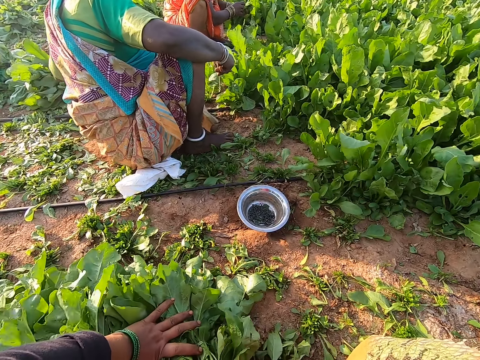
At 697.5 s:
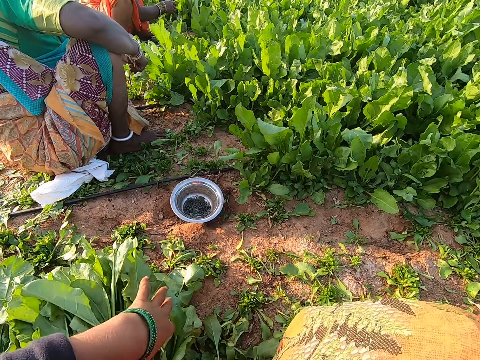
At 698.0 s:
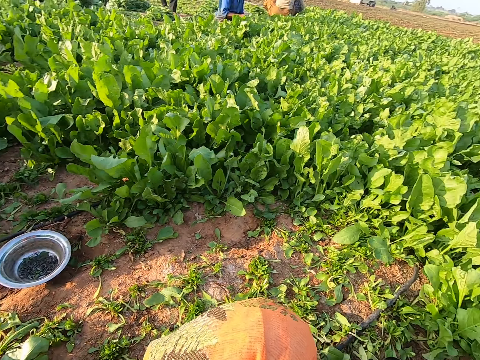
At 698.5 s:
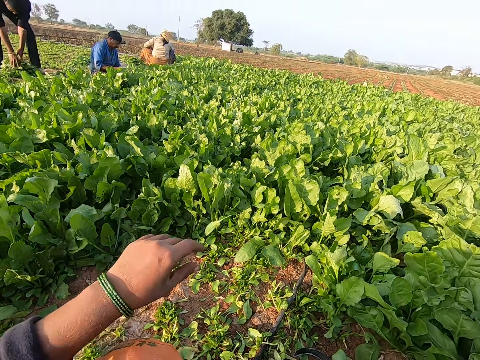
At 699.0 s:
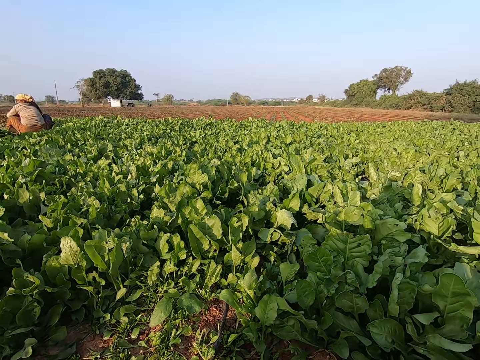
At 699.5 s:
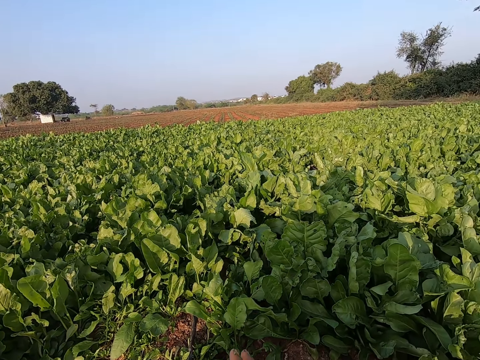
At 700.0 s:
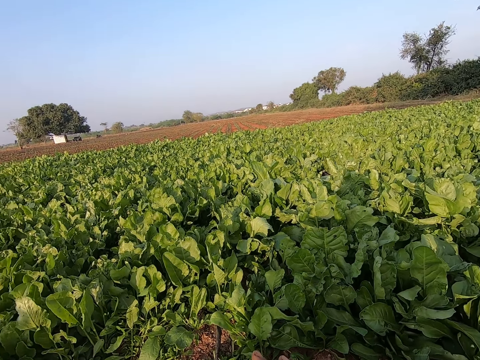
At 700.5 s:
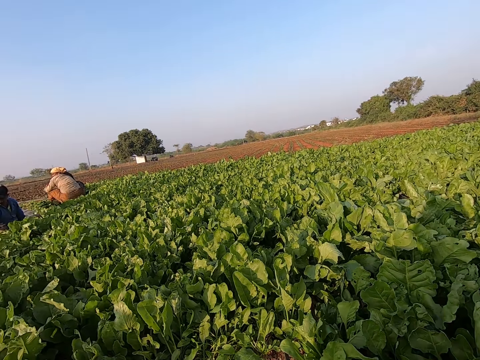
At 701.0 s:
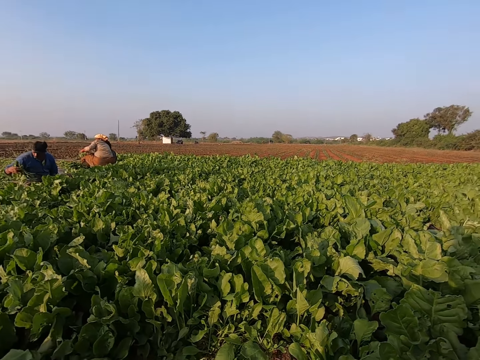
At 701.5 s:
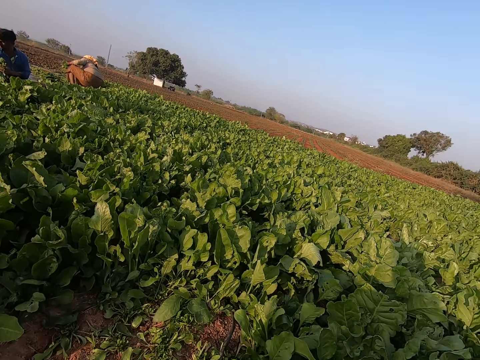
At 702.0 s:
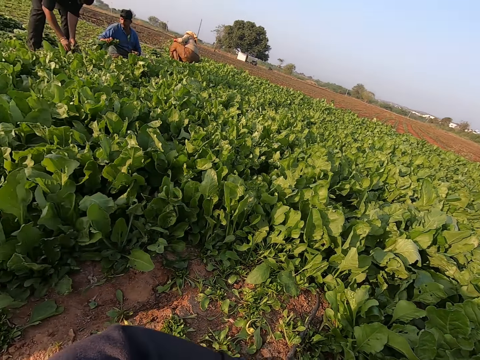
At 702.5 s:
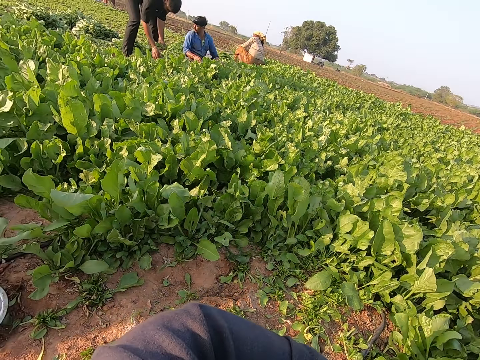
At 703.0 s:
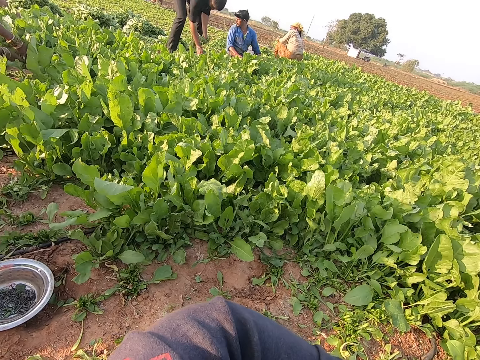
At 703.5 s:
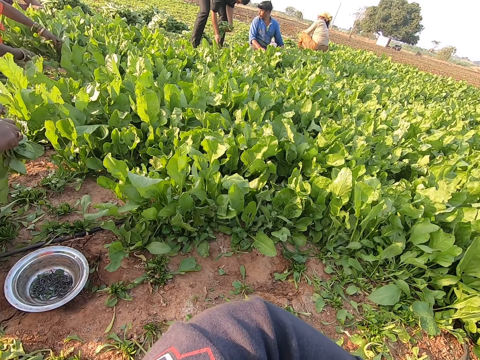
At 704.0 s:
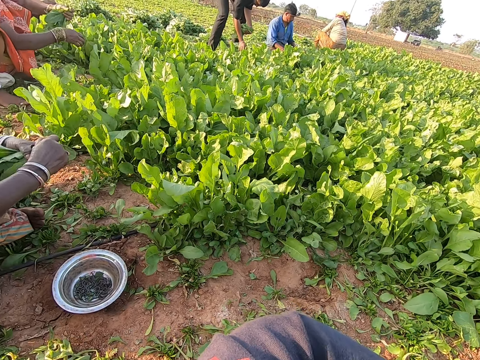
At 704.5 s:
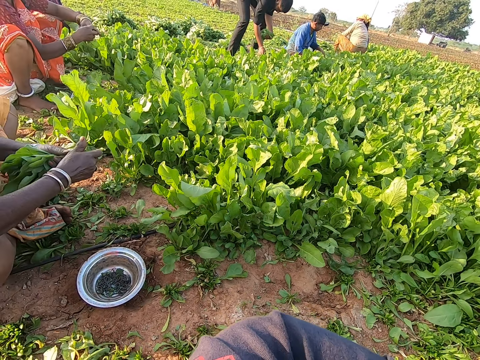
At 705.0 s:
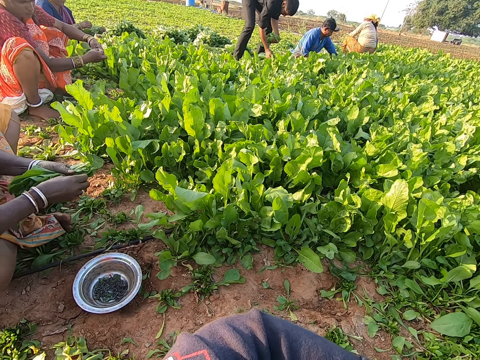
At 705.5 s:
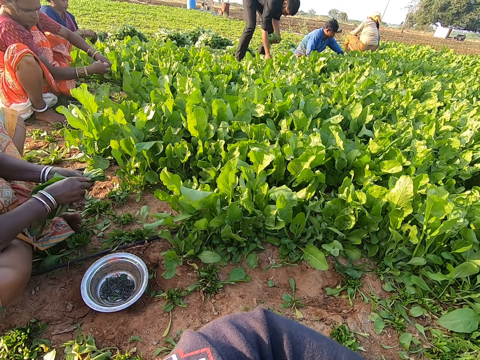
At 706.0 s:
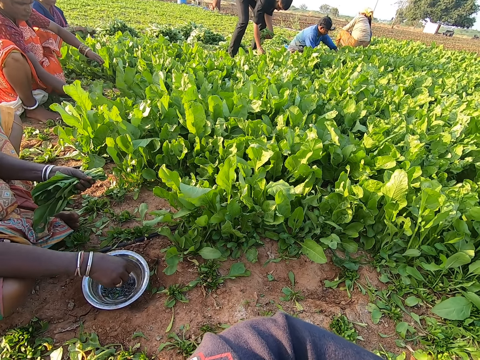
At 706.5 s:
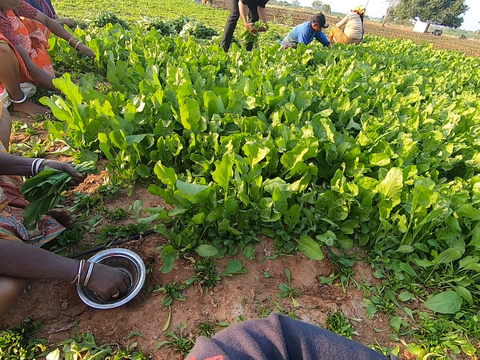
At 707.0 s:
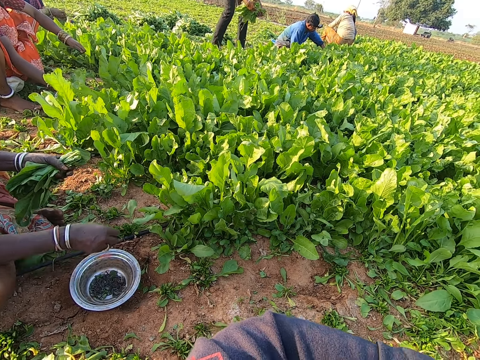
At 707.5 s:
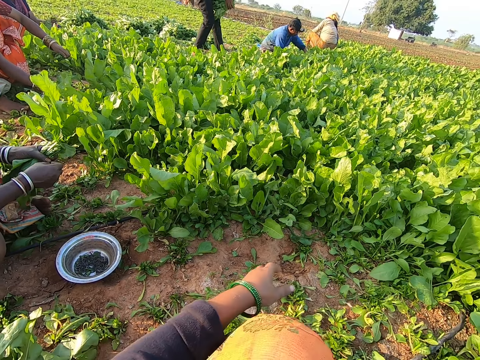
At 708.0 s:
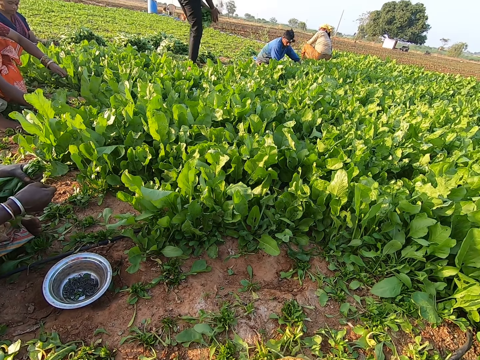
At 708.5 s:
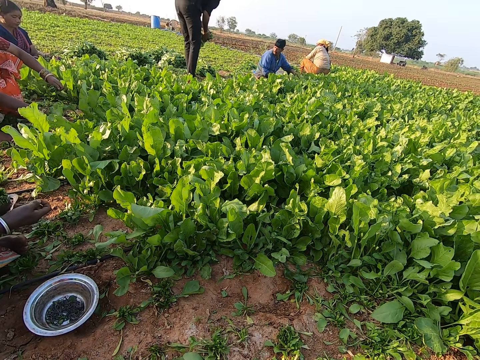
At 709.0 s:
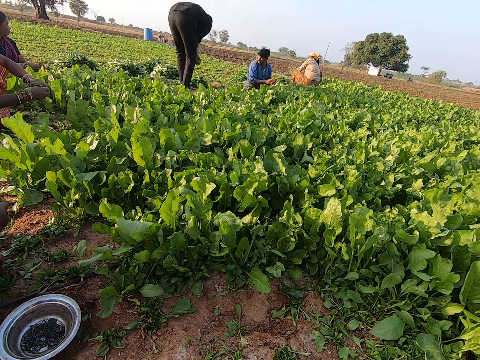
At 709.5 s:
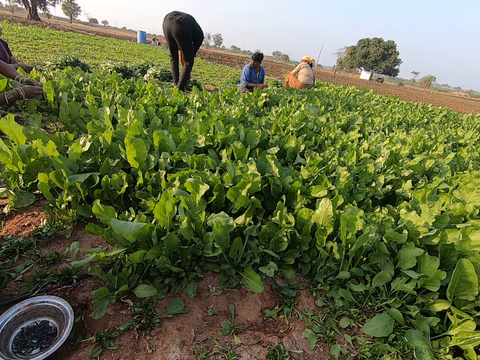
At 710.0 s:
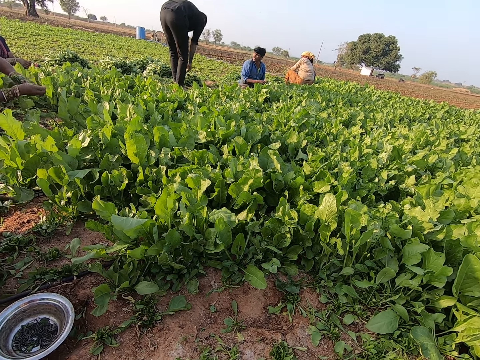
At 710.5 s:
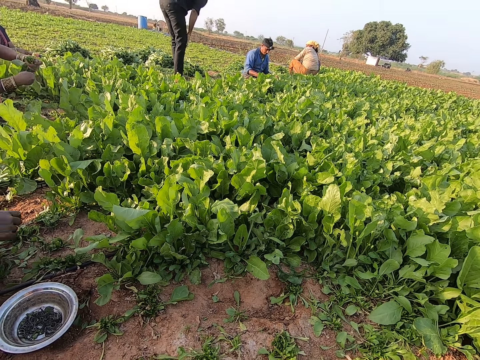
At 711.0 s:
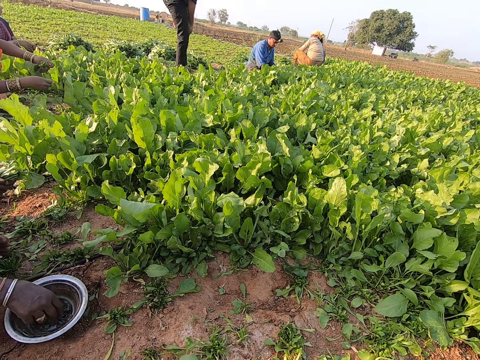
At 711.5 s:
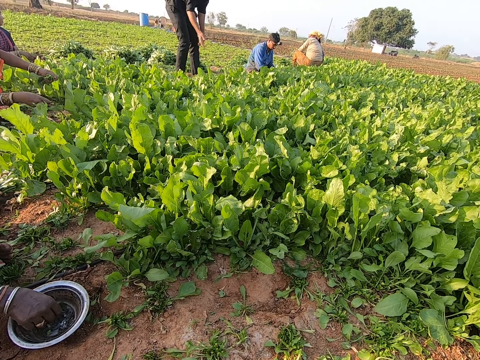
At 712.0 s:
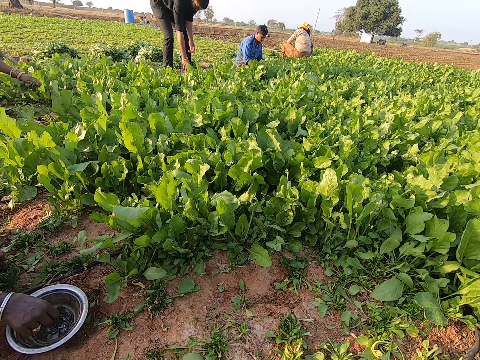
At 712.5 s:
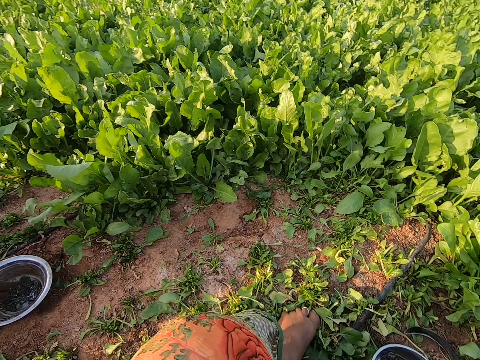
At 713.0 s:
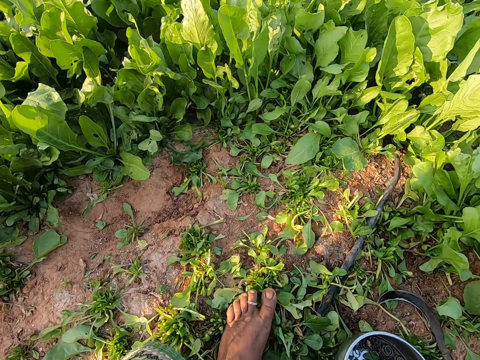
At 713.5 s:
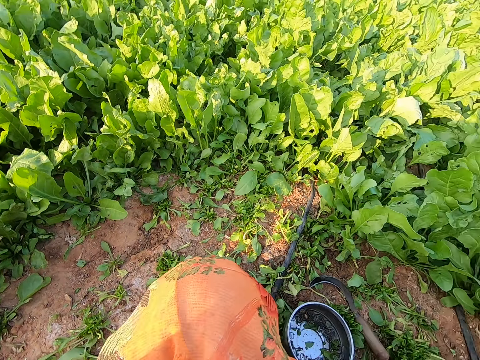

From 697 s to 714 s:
The woman moves a bundle of spinach plant on the ground. The camera wearer drops the bundles of spinach plant on the ground with her left hand. The man harvests some spinach plants from the ground with the sickle in his right hand. Another man harvests some spinach plants from the ground with his hands. Another woman harvests some spinach plants from the ground with the sickle in her right hand. The camera wearer looks around. The second woman changes her position. The other man plucks some spinach plants from the ground with his right hand. A third woman cuts the spinach plants from the ground with the sickle in her right hand and drops the sickle on the ground with her right hand. The first woman tucks the leaves of the spinach plants in her left hand with her right hand. A fourth woman tucks the leaves of the spinach plants in her left hand with her right hand. The first woman picks a rubber band from the metal bowl on the ground with her right hand. The first woman holds the rubber band with her hands and stretches the rubber band with her hands. The camera wearer converses with the group of people. The first woman picks the rubber band from the metal bowl on the ground with her right hand.

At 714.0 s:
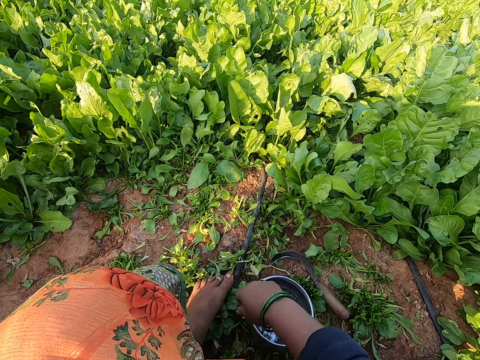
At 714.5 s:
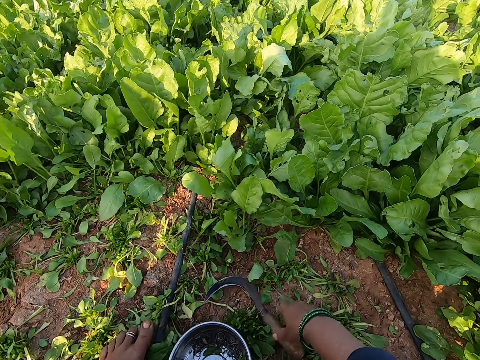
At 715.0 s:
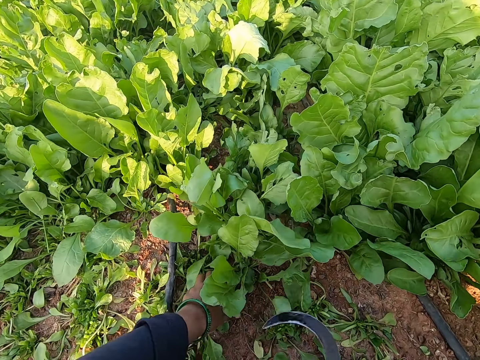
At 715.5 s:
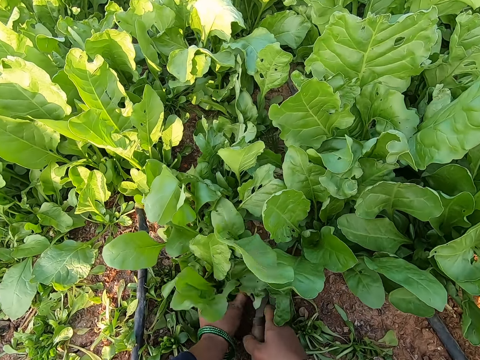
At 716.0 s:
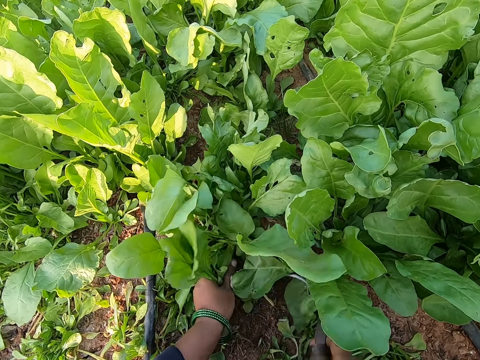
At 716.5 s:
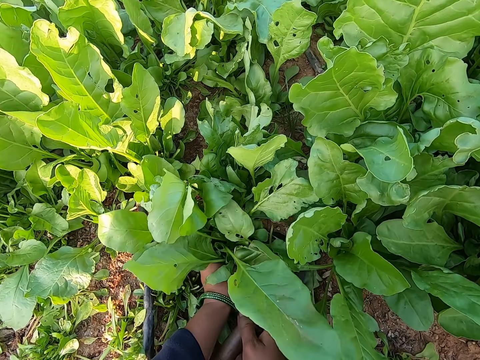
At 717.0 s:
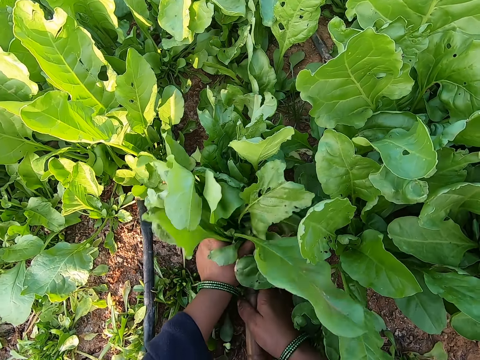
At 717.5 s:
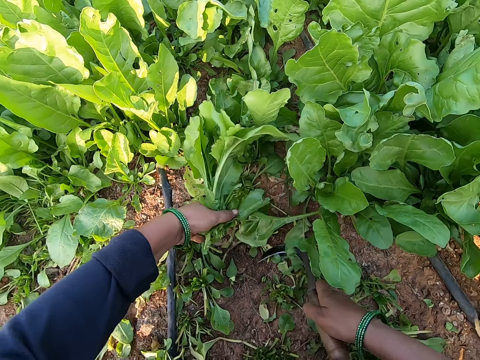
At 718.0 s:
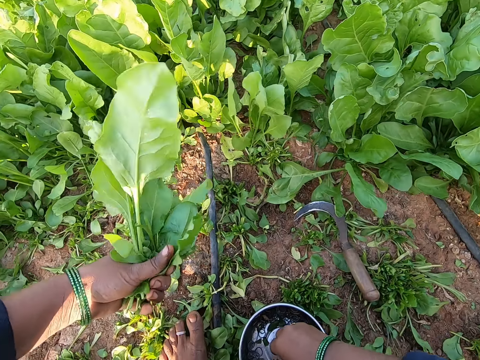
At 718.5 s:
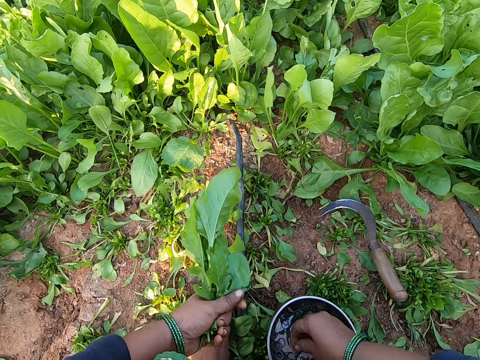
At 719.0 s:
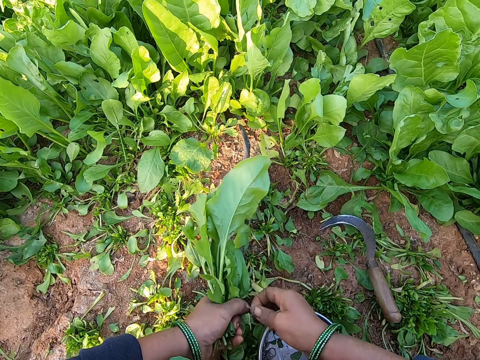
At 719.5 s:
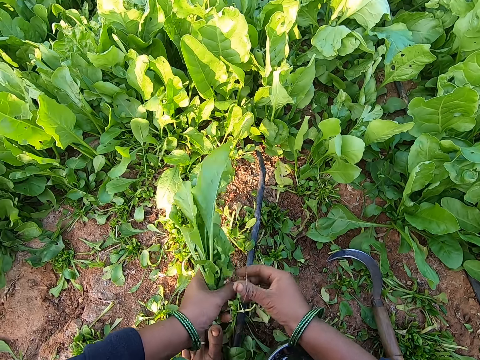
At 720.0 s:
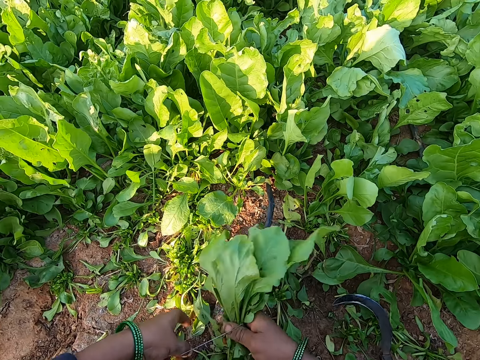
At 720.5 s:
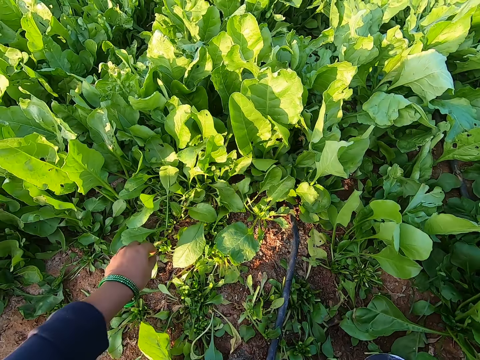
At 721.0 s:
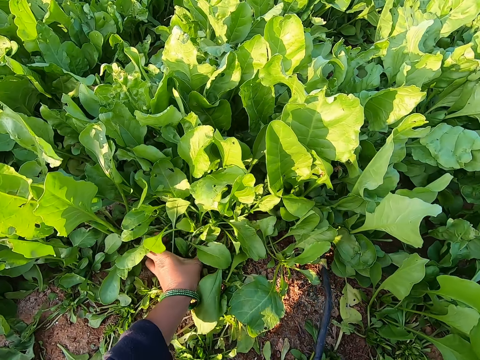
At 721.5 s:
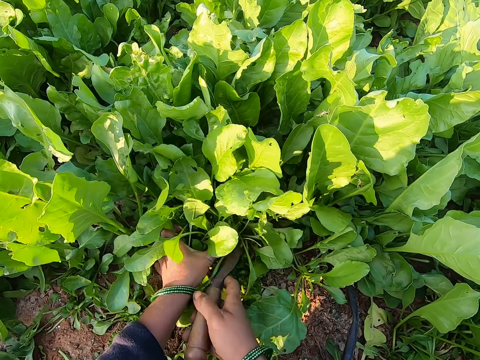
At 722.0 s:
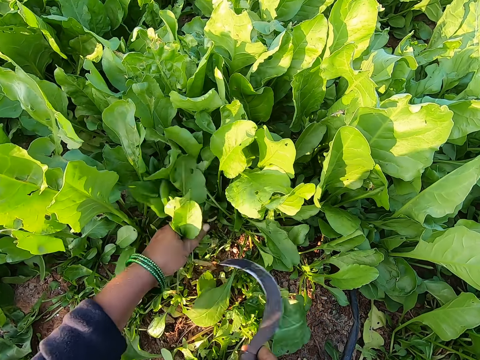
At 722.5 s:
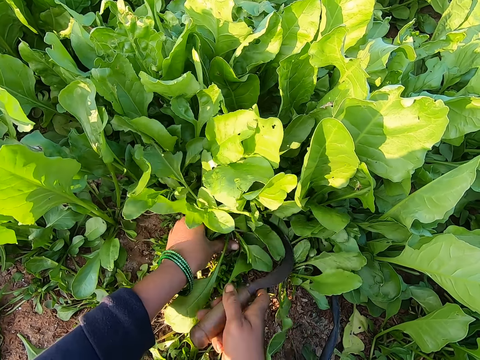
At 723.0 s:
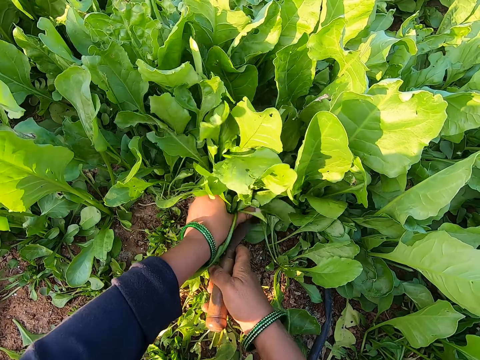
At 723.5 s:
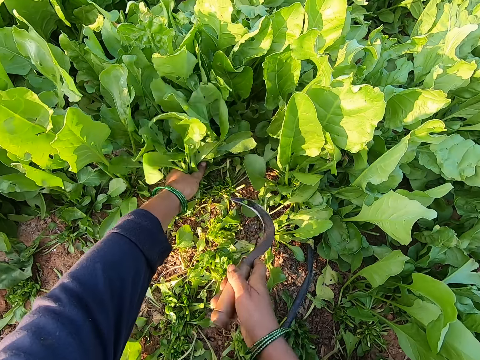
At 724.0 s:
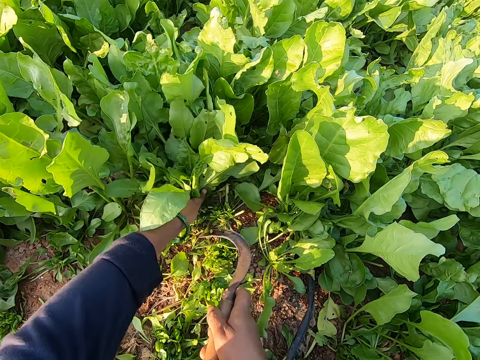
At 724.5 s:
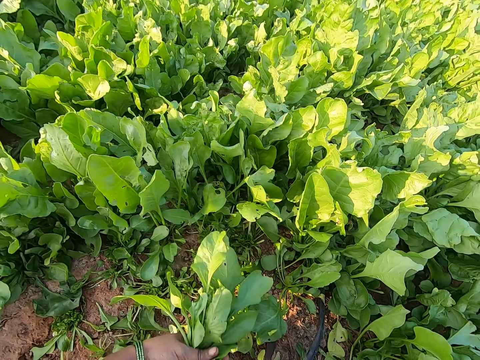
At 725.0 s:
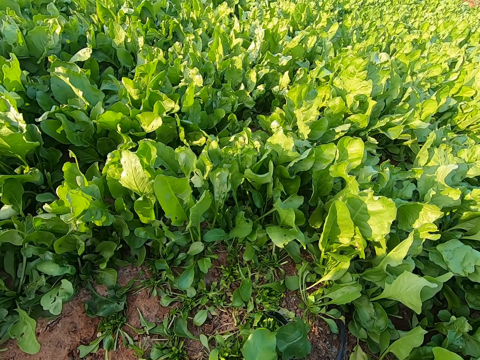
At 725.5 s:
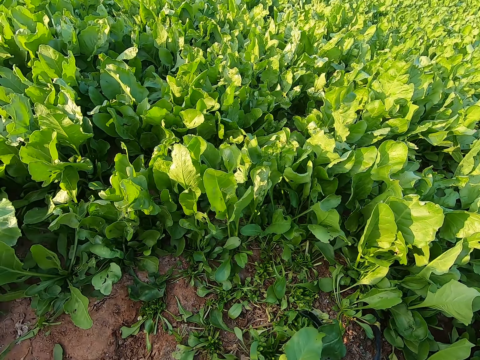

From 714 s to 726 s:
The camera wearer picks the sickle from the ground with her right hand. She holds some spinach plants on the ground with her left hand. She cuts the spinach plants from the ground with the sickle in her right hand. She drops the sickle on the ground with her right hand. She picks a rubber band from the metal bowl with her right hand. She holds the rubber band with her hands. She stretches the rubber band with her hands. She wraps the rubber band around her right hand. She binds the spinach plants in her left hand with the rubber band in her right hand. She drops the bundle of spinach plant on the ground with her right hand. She holds some spinach plants on the ground with her left hand. She cuts the spinach plants from the ground with the sickle in her right hand. She holds some spinach plants on the ground with her left hand. She cuts the spinach plants from the ground with the sickle in her right hand. She drops the sickle on the ground with her right hand.
